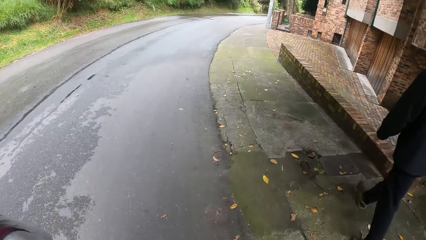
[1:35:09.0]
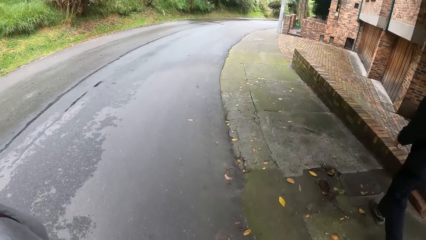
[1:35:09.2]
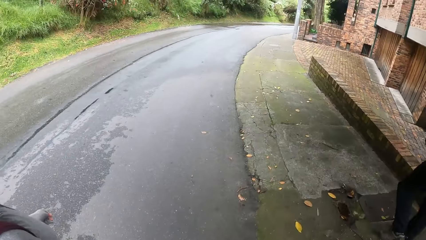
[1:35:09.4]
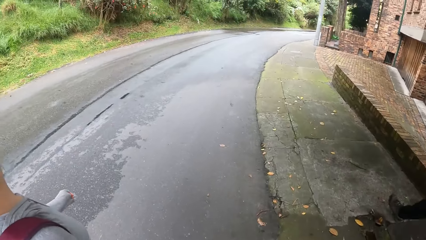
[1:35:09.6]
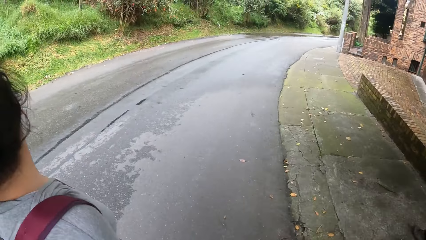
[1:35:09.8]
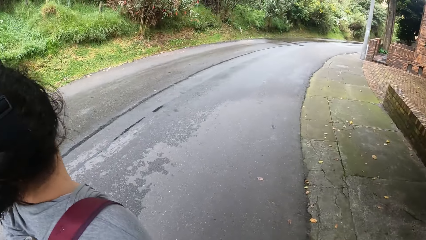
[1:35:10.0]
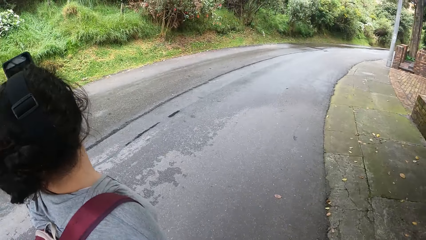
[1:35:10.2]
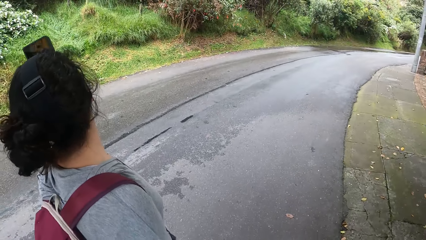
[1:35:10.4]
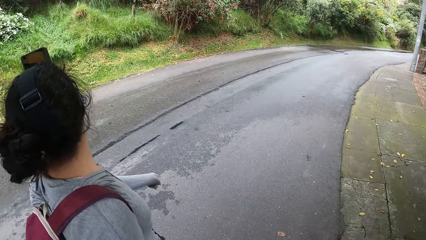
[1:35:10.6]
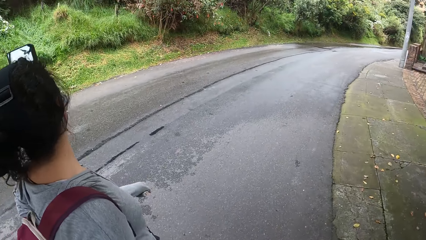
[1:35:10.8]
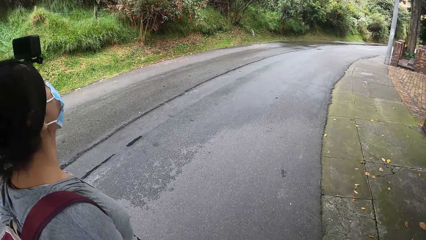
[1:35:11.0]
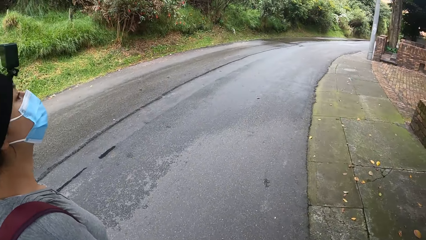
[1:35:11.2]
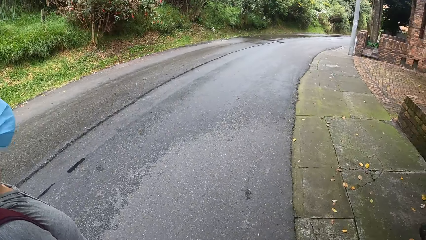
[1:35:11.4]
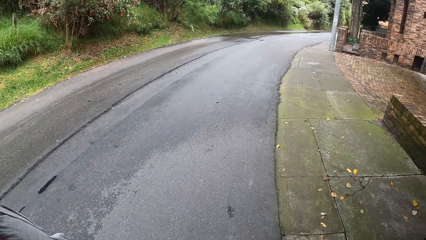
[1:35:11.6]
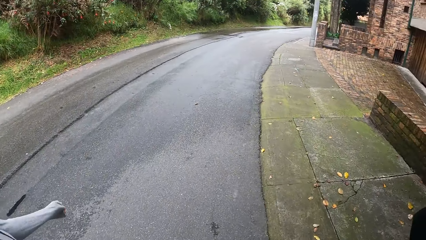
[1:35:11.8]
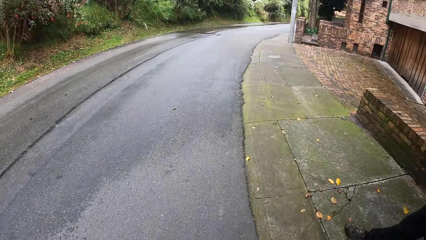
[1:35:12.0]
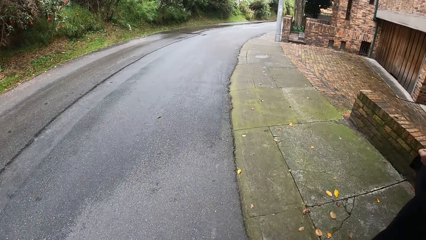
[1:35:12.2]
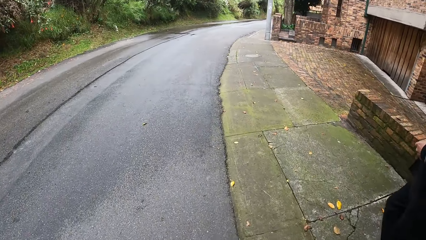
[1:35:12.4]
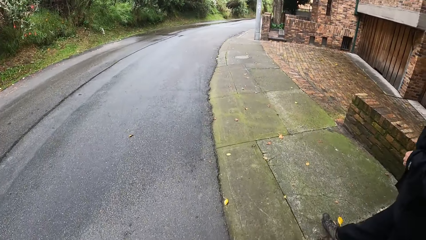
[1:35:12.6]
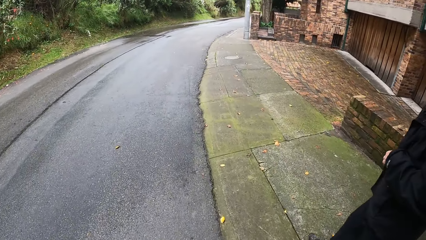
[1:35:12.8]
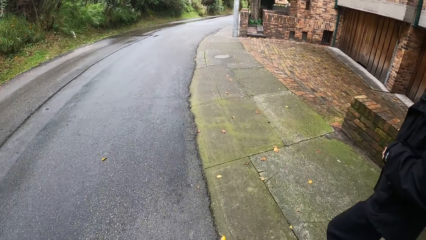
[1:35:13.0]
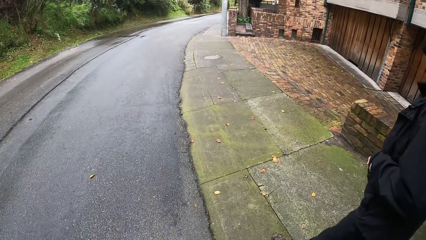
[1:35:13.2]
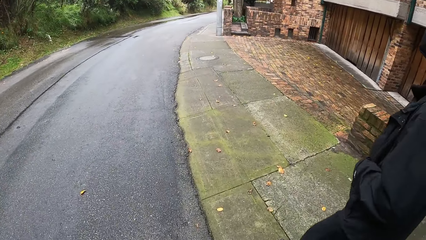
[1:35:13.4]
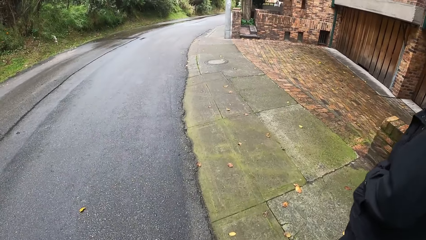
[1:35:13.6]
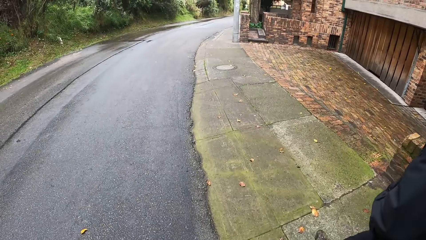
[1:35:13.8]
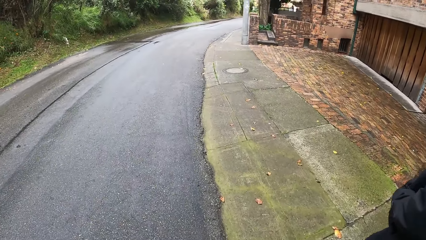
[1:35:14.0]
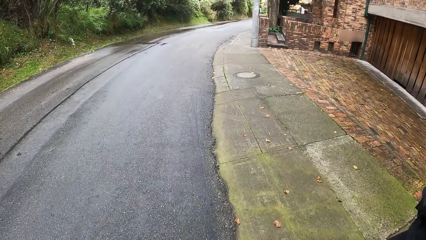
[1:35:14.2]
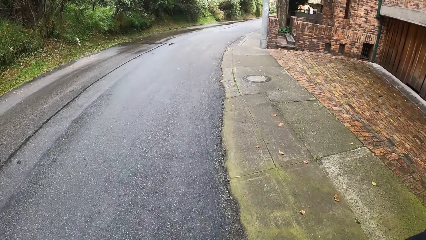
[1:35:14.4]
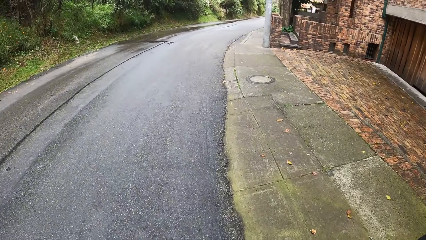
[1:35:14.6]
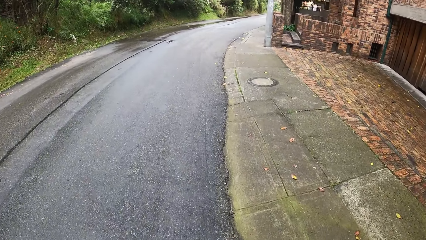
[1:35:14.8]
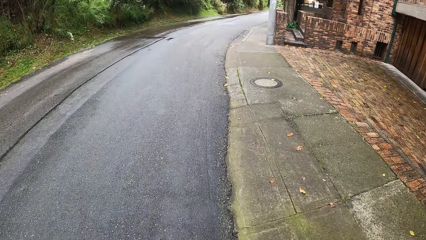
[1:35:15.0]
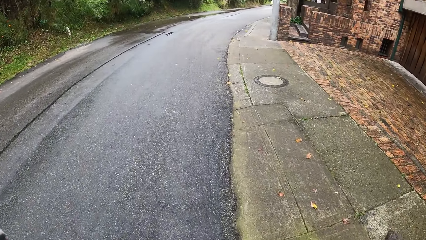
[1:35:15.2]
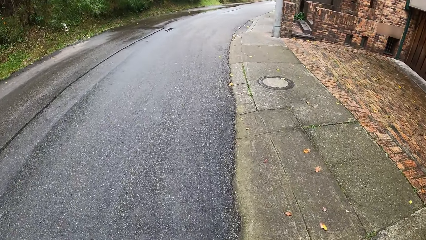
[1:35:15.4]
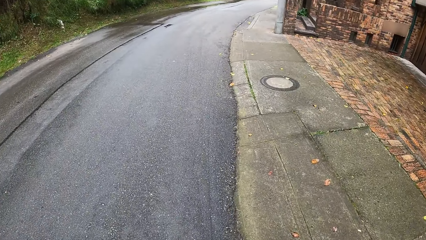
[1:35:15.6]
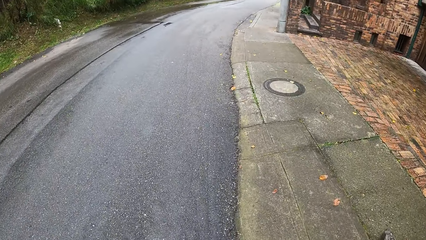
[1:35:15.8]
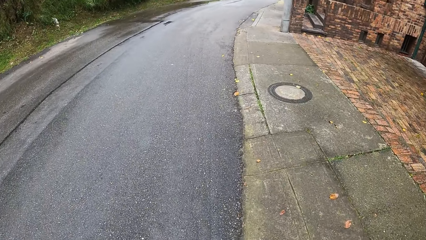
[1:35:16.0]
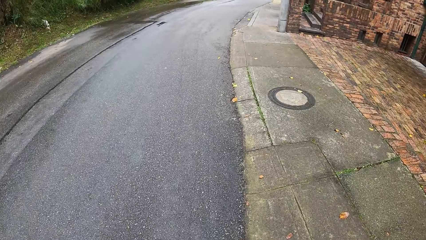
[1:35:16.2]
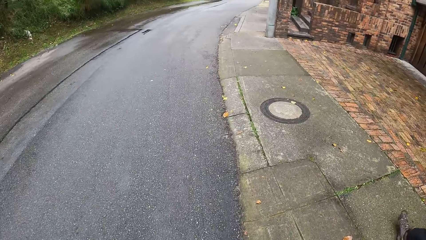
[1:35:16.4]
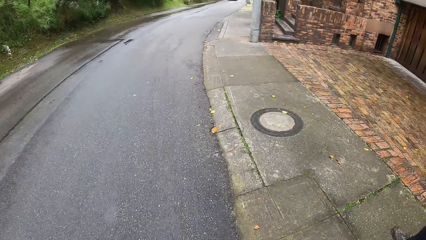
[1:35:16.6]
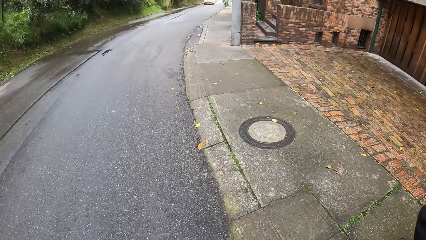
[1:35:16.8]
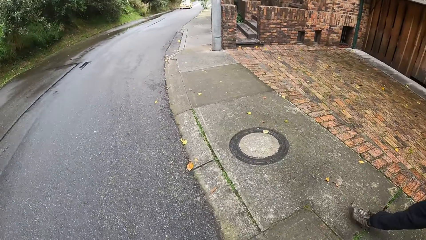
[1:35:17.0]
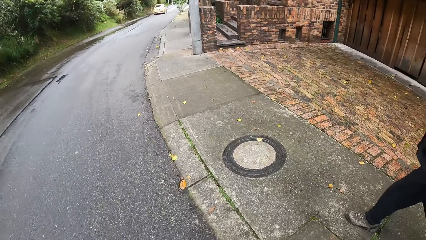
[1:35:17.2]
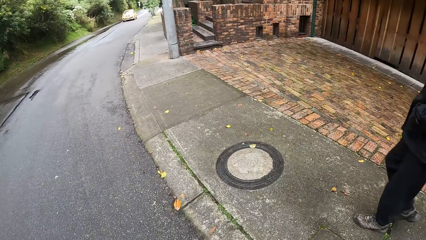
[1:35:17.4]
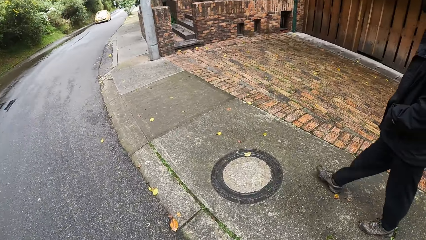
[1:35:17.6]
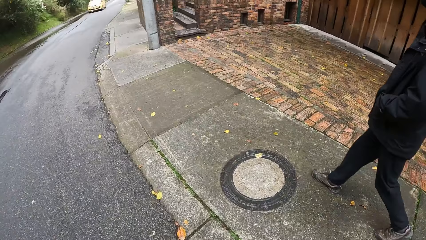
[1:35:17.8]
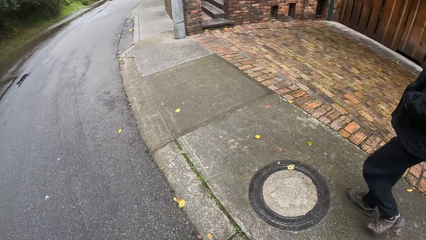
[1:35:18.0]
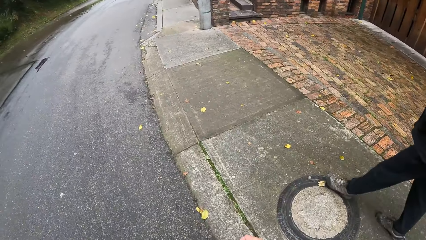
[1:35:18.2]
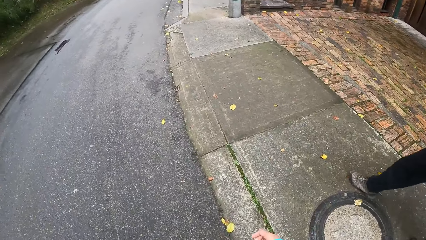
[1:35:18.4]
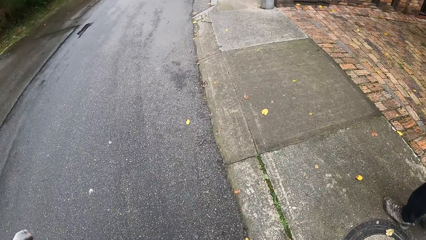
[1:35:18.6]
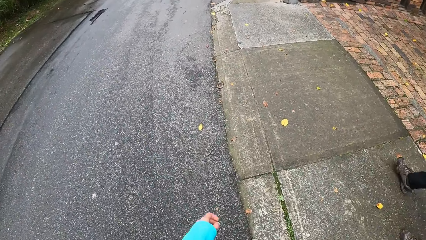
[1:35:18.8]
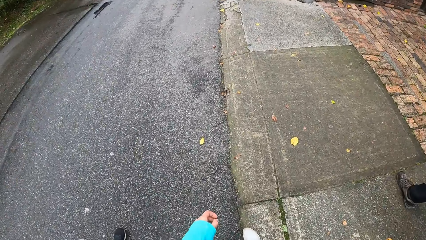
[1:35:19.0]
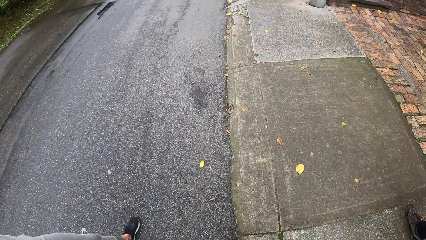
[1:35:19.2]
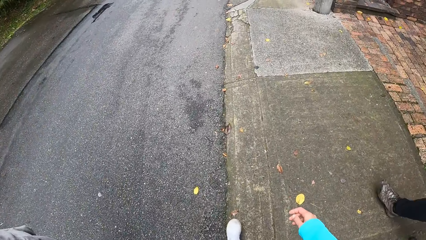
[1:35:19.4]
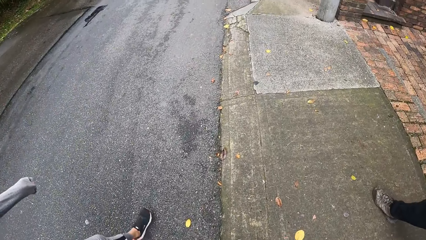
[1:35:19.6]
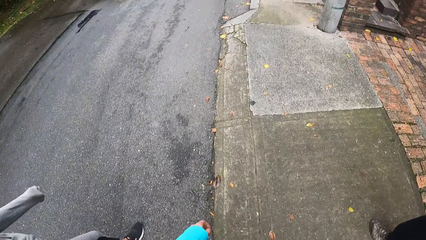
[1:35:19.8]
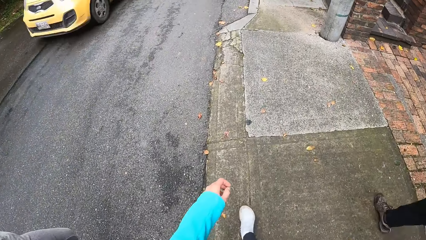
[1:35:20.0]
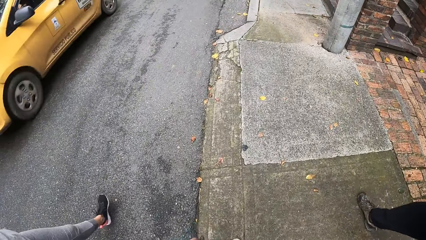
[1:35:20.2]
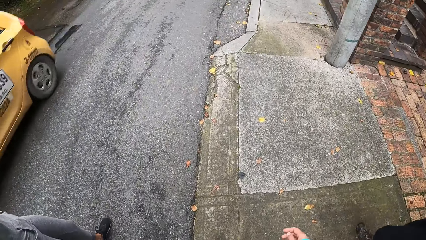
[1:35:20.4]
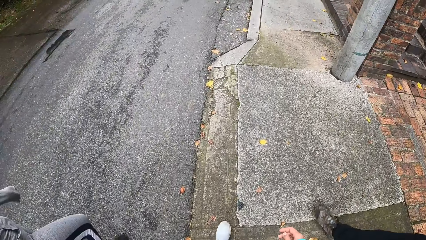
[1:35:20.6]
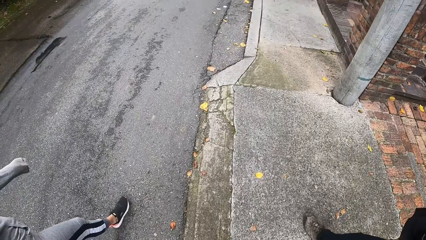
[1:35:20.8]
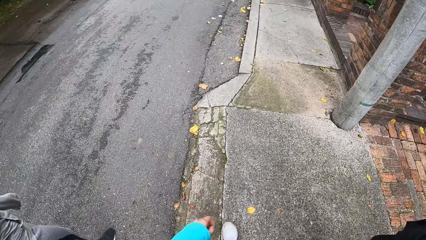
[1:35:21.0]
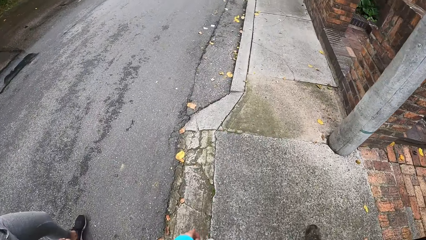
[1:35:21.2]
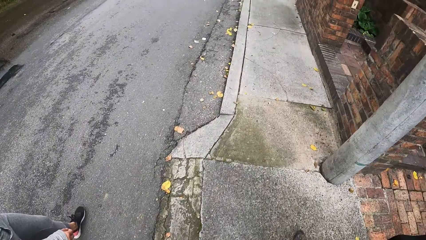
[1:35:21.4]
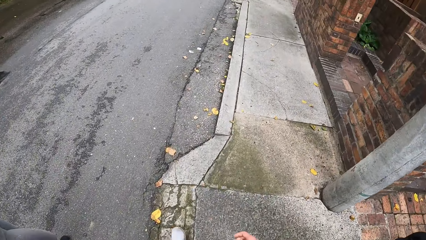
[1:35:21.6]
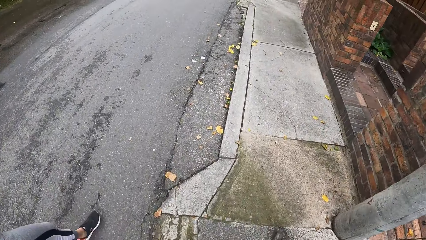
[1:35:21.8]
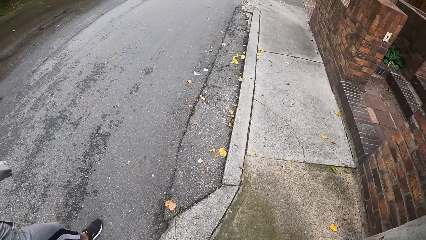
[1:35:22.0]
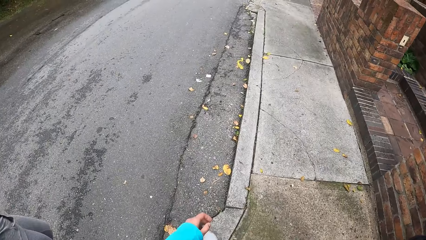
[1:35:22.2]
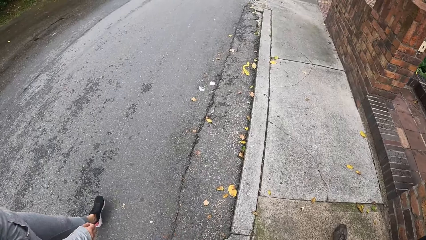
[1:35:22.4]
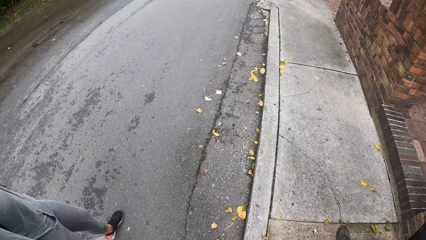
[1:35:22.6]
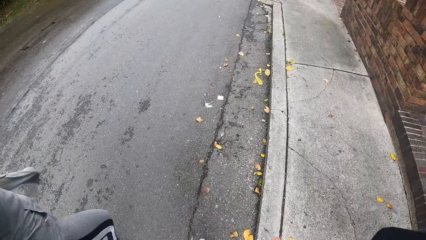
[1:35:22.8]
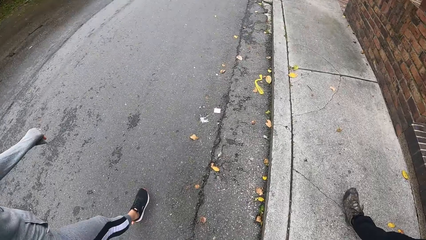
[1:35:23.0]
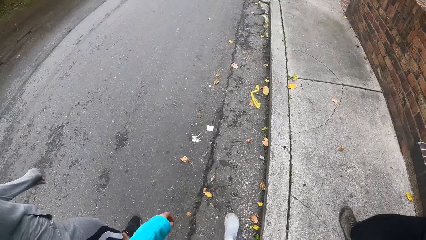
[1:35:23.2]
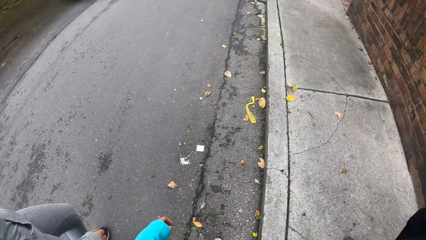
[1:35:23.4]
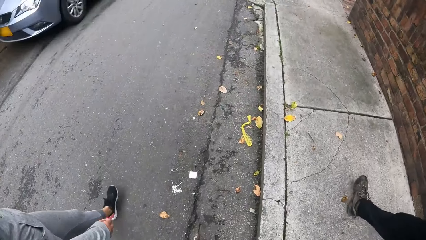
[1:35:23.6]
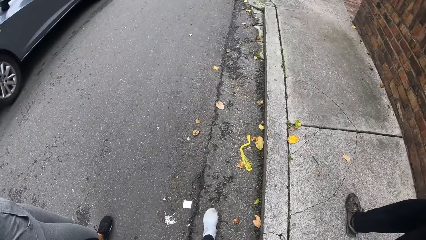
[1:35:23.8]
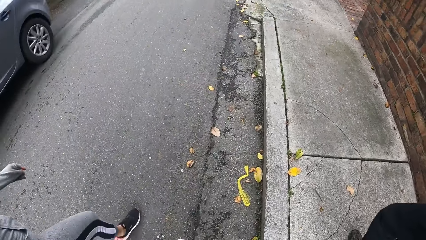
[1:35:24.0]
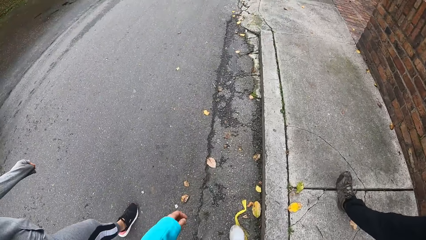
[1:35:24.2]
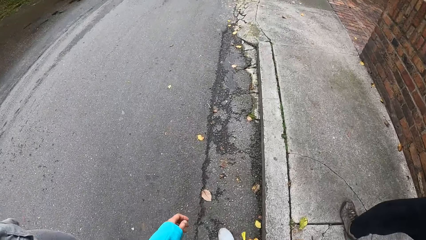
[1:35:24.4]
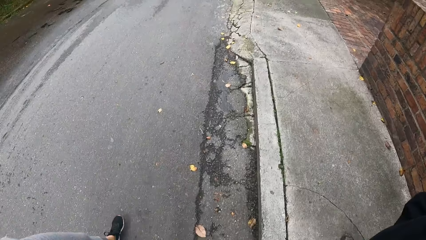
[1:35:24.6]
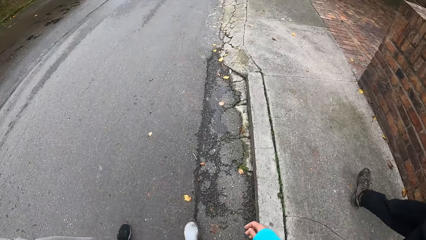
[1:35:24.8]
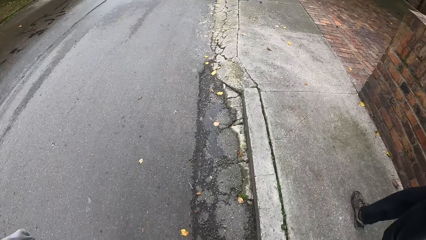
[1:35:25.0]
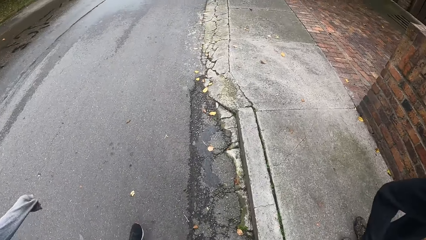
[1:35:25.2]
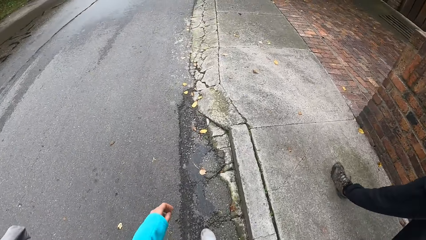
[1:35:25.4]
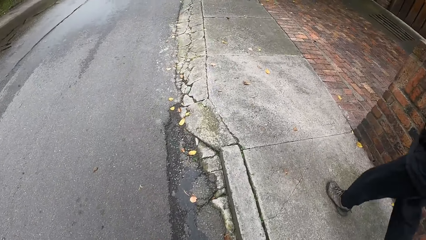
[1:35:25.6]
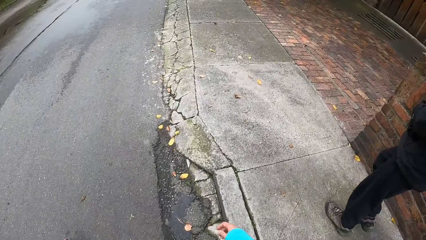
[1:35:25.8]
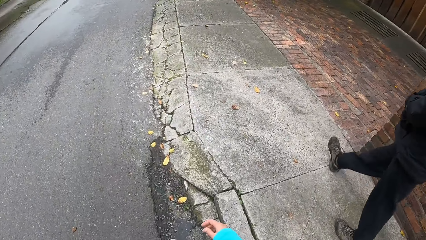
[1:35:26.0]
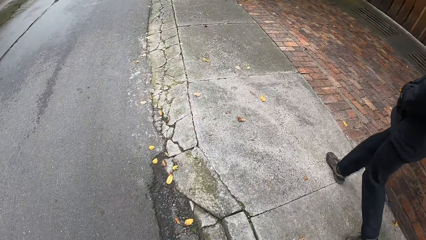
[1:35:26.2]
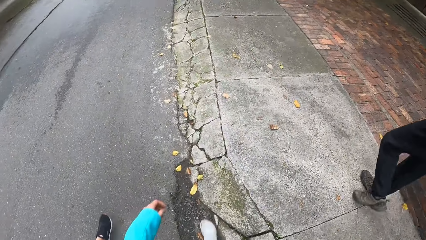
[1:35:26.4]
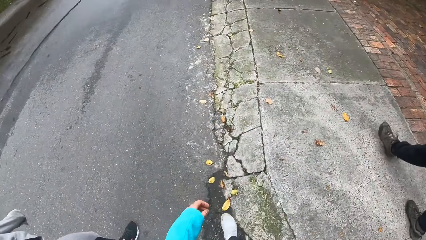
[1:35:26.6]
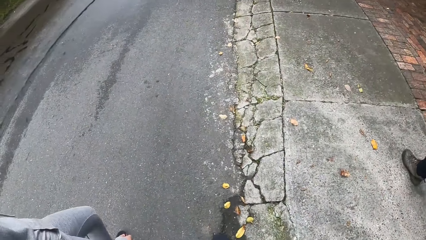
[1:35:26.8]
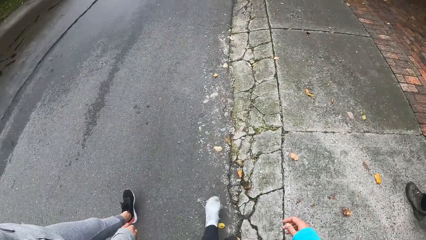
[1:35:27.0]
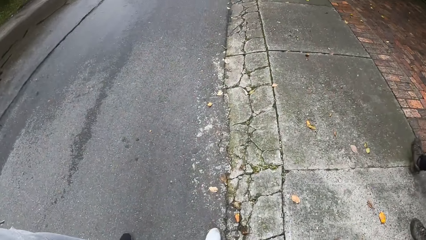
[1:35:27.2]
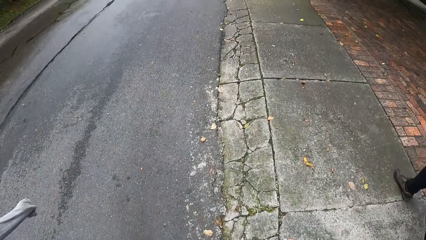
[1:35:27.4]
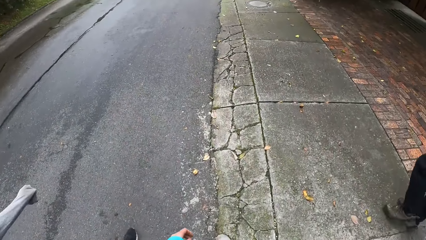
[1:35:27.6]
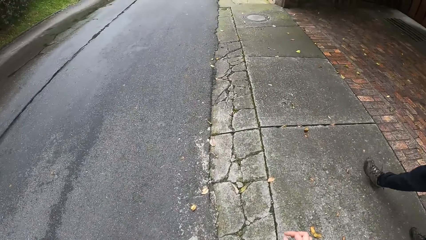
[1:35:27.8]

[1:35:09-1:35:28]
The person looks around. A car drives past the camera wearer, the woman and the man. The camera wearer walks. A grey jeep drives past the camera wearer, the woman and the man. The person swings her hands as she walks.
